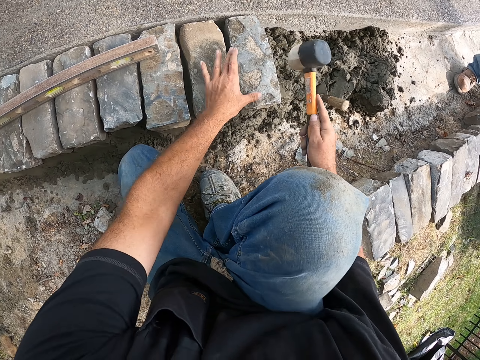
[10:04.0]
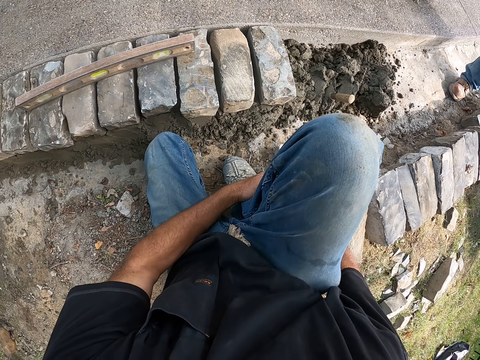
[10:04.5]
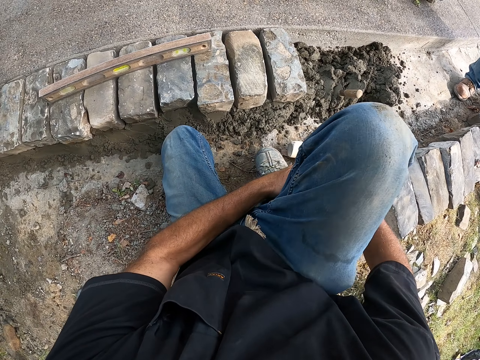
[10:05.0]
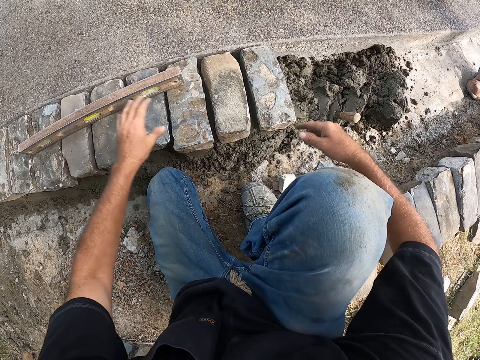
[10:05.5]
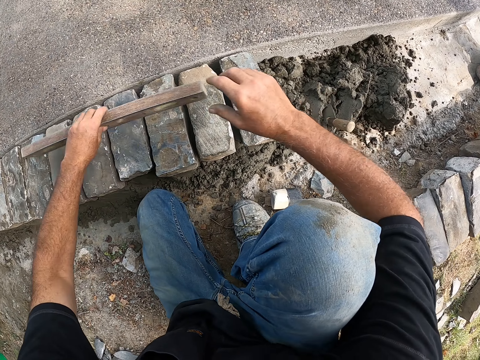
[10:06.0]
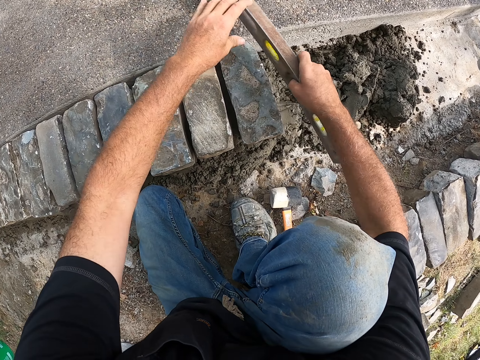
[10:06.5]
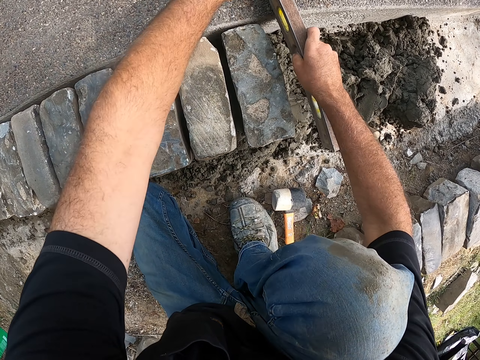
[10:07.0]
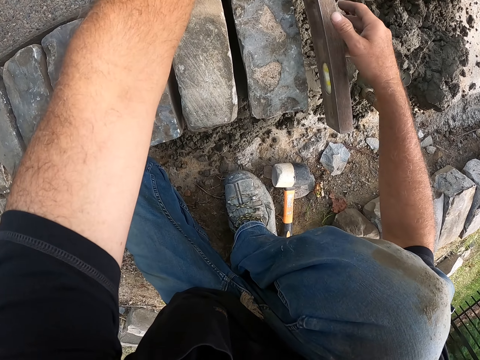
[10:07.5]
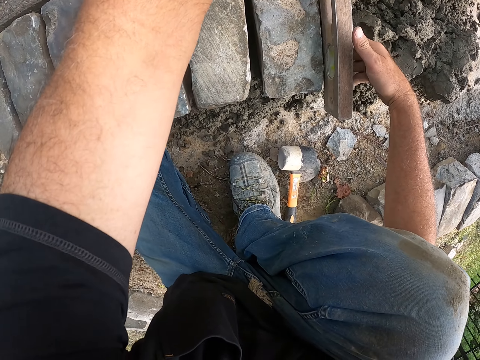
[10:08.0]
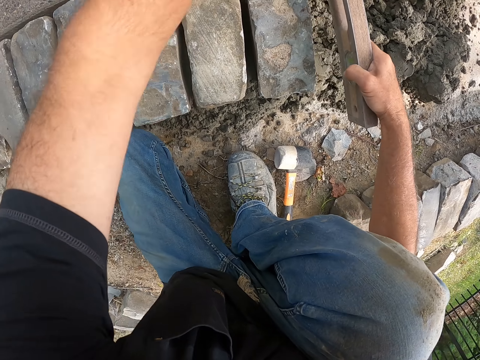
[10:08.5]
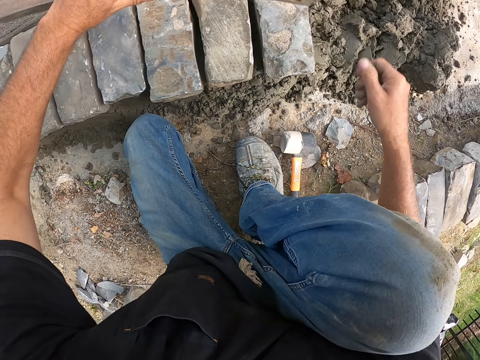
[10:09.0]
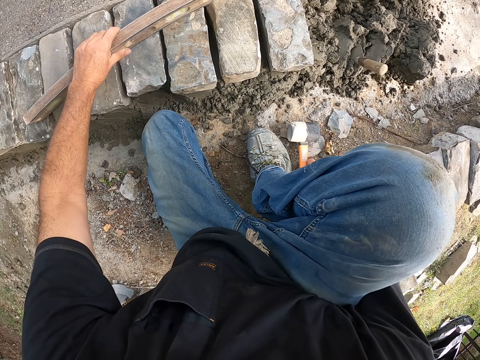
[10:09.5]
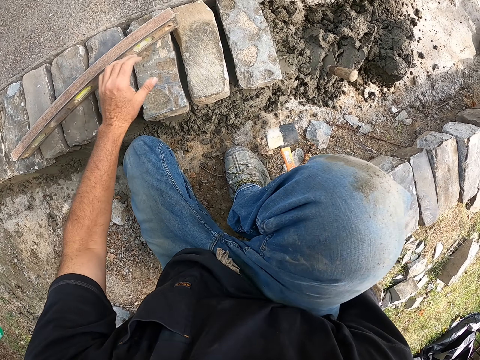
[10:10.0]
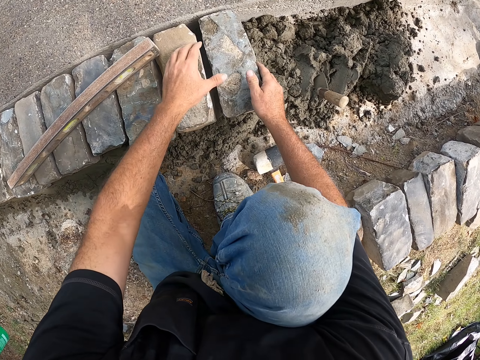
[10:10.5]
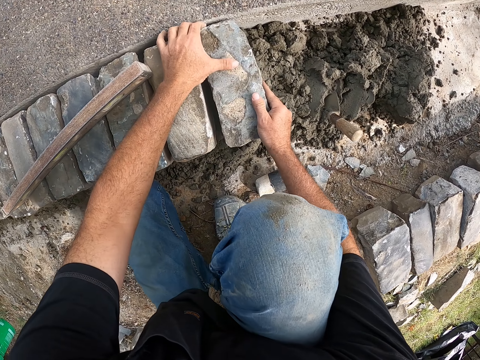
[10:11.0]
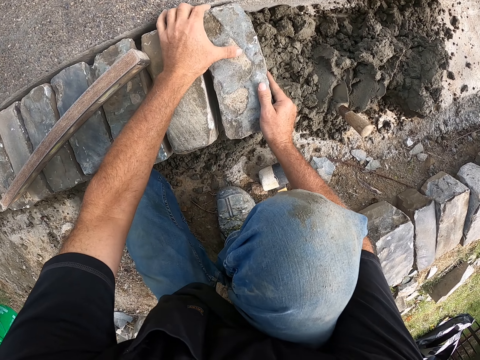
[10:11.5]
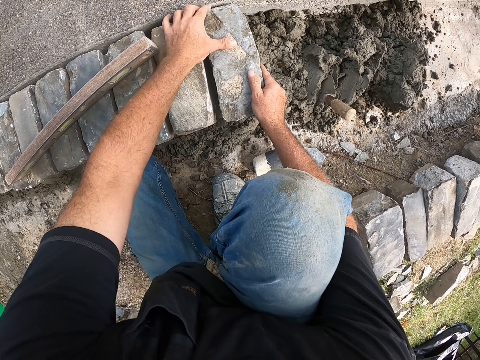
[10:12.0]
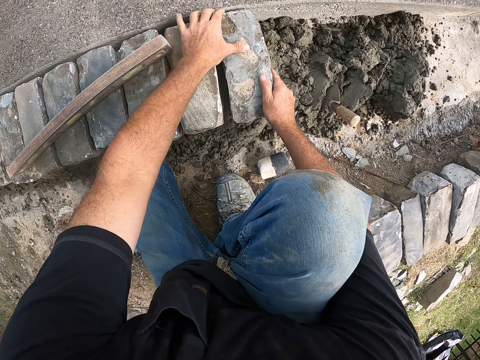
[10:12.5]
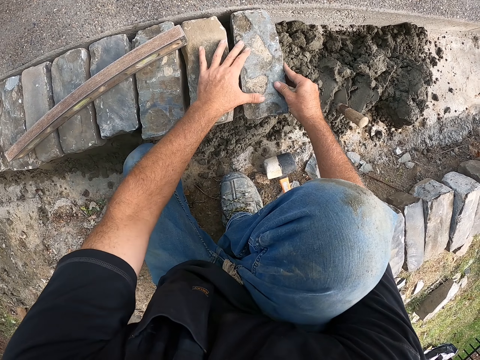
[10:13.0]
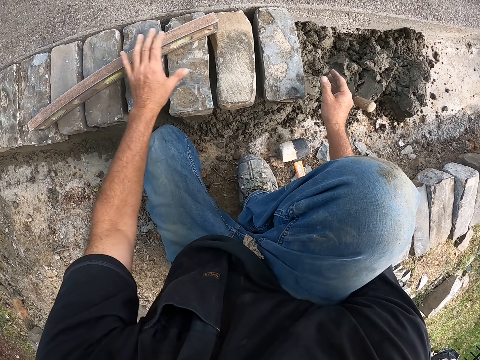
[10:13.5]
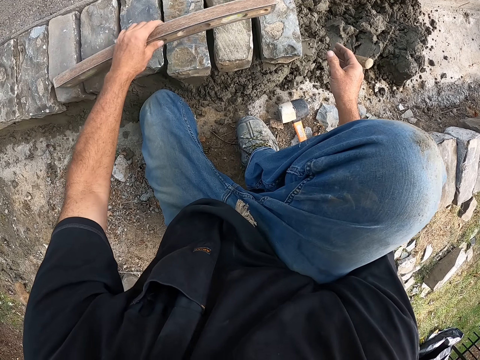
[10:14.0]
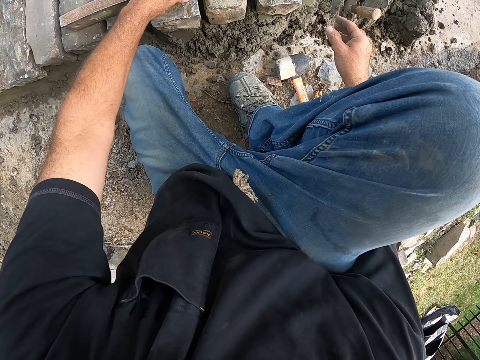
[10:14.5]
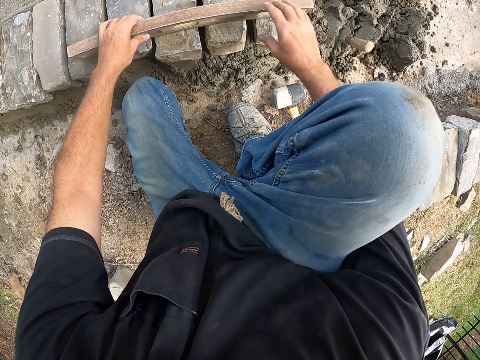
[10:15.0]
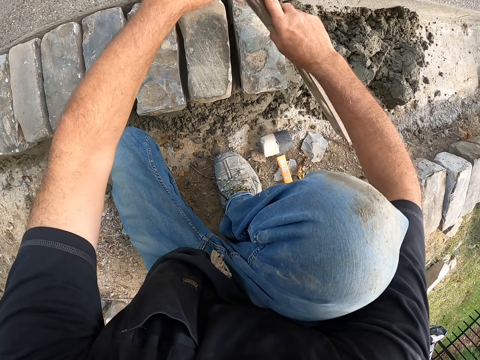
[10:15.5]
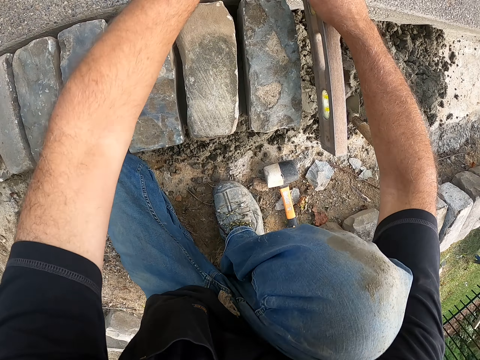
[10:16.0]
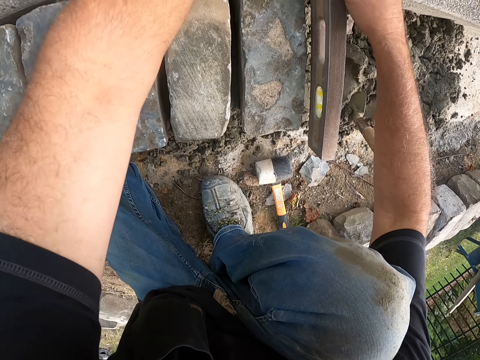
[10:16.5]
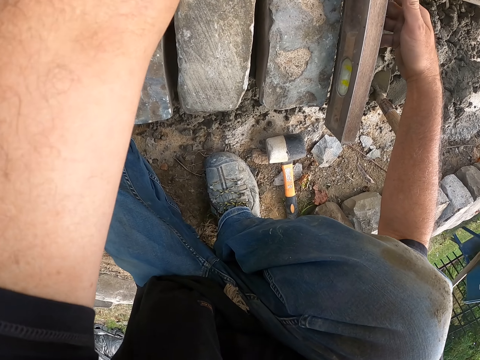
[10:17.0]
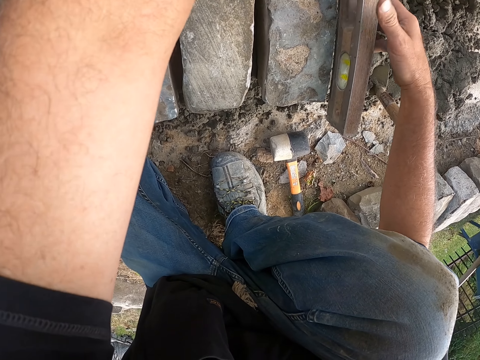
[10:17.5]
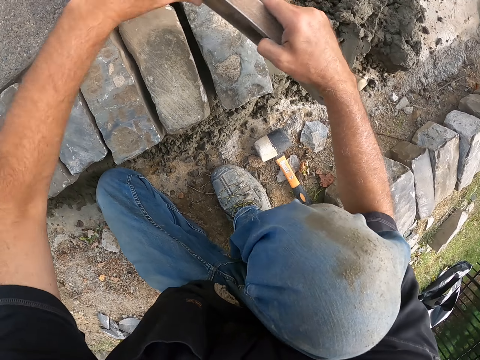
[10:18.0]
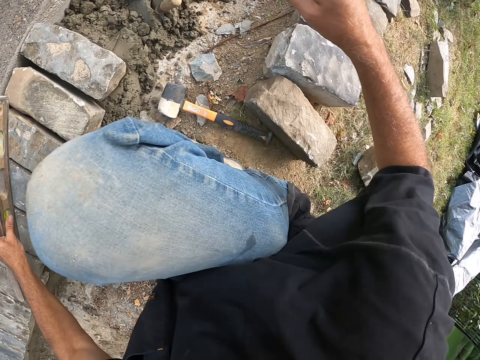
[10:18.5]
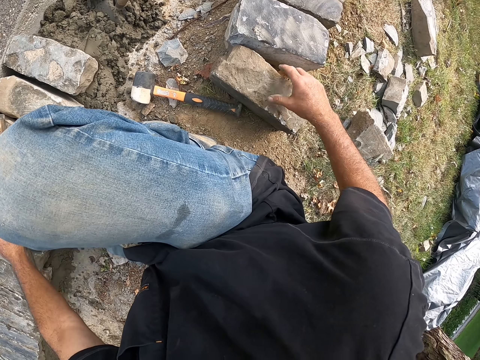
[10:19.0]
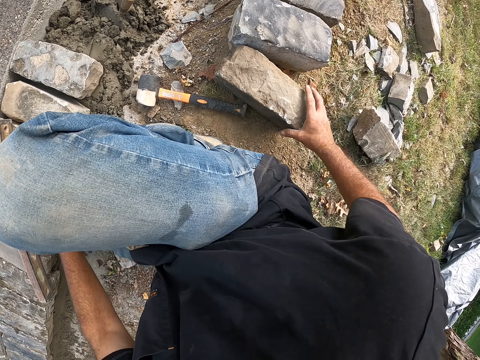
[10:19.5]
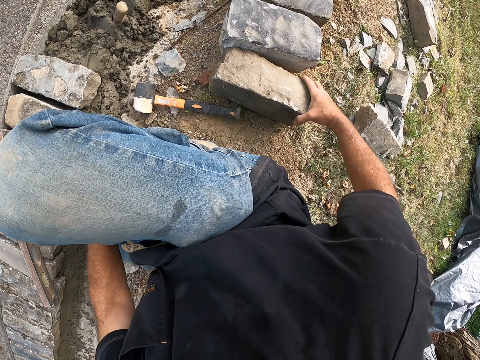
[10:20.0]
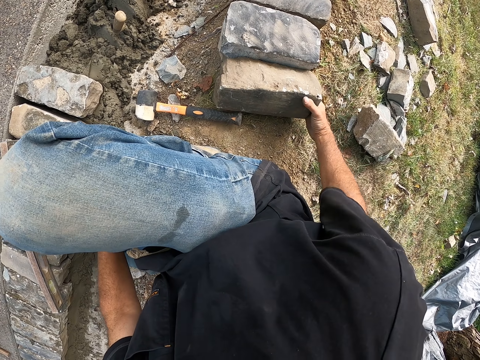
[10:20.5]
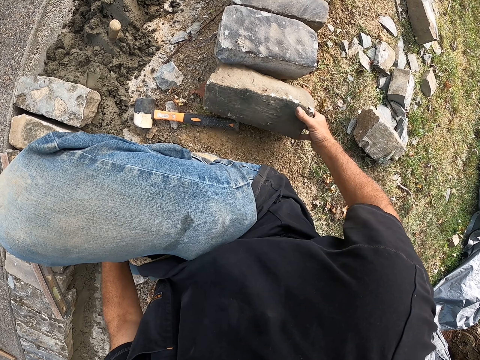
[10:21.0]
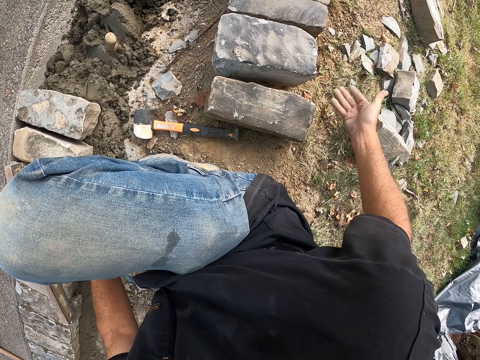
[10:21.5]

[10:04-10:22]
The camera wearer drops the mallet on the ground with his right hand. He picks the line level or spirit level from the stone blocks on the mortar with his left hand. He passes the line level from his left hand to his right hand. He places the line level on the ground with his right hand. He holds the line level on the ground with both hands. He measures the ground blocks with the spirit level. He picks the line level from the ground with both hands. He drops the line level on the stone blocks with his left hand. He drops the mallet on the ground with his right hand. He adjusts the stone block on the mortar with both hands. He moves something on the stone blocks with his left hand. He picks the line level from the stone blocks with his left hand. He measures the ground blocks with the spirit level. He passes the line level from his left hand to his right hand. He places the line level on the ground with his right hand. He holds the line level on the ground with both hands. He picks the line level from the ground with both hands. He drops the line level on the stone blocks with his left hand. He adjusts the stone block on the ground with his right hand. He moves the block on the ground.

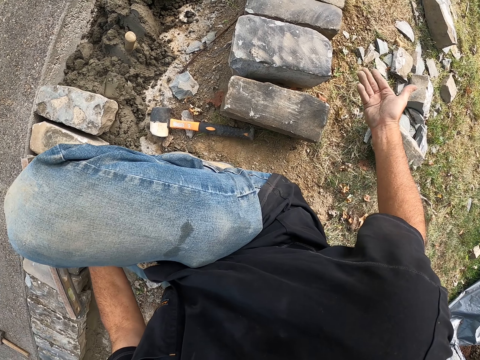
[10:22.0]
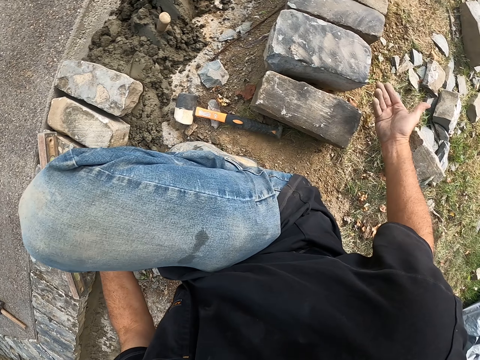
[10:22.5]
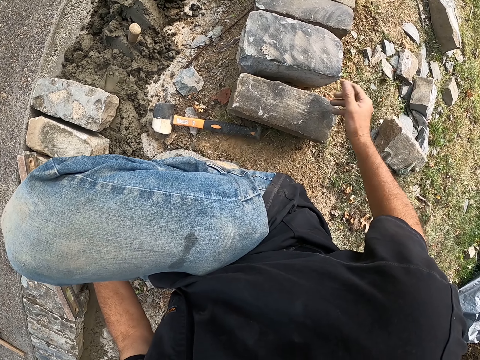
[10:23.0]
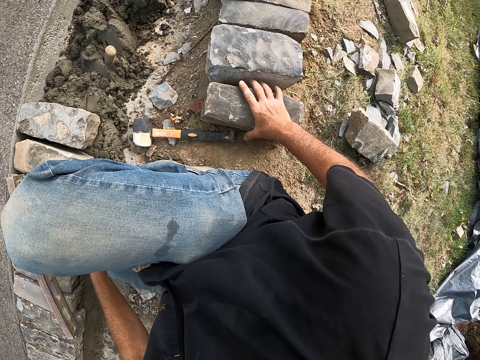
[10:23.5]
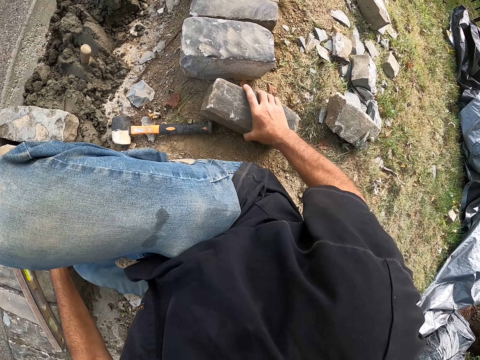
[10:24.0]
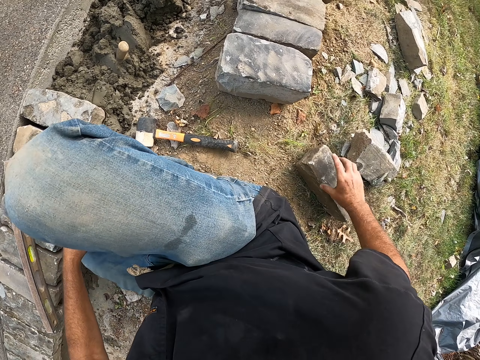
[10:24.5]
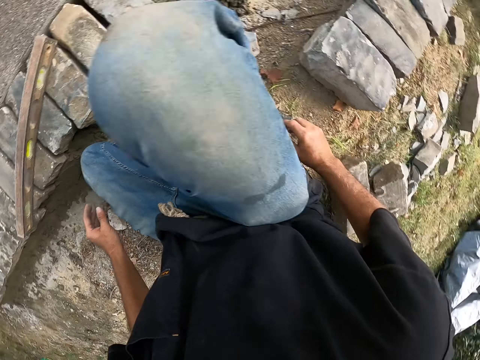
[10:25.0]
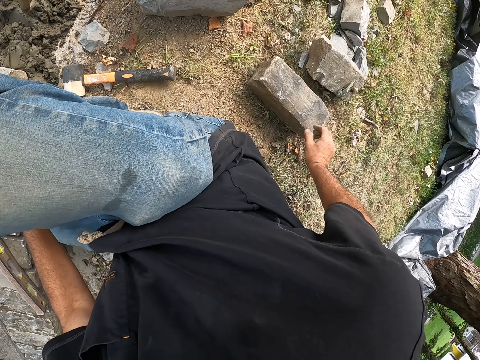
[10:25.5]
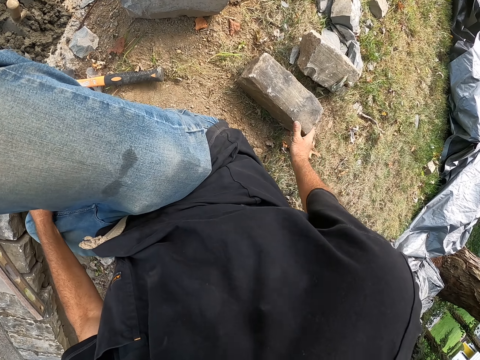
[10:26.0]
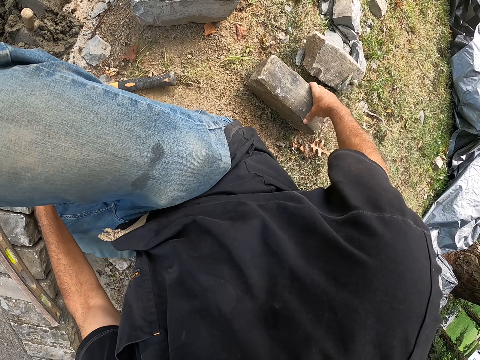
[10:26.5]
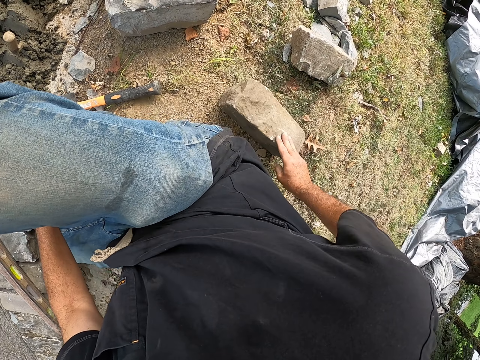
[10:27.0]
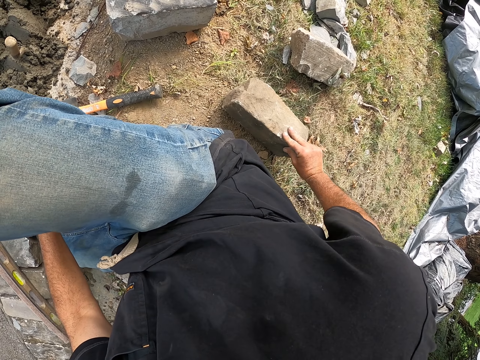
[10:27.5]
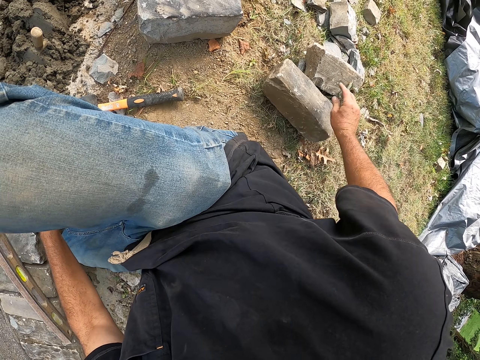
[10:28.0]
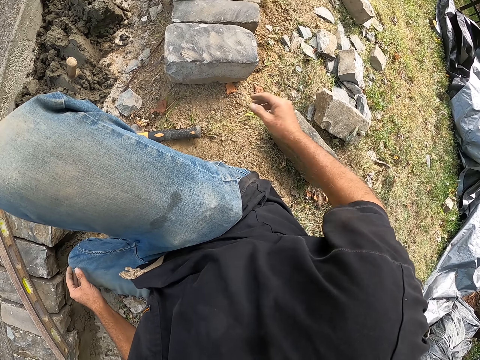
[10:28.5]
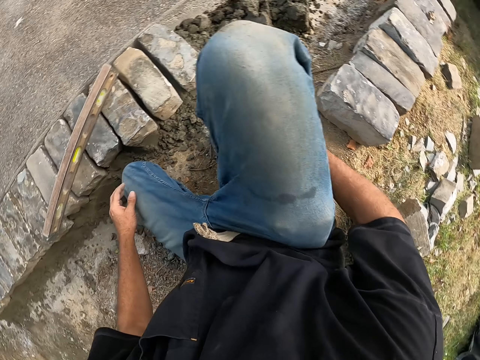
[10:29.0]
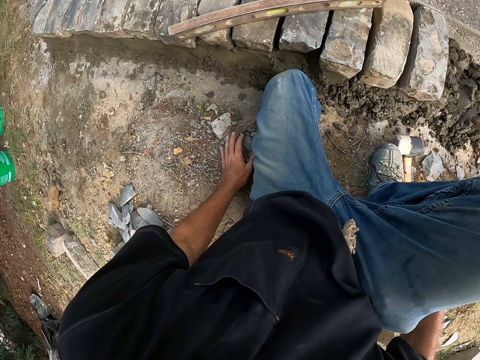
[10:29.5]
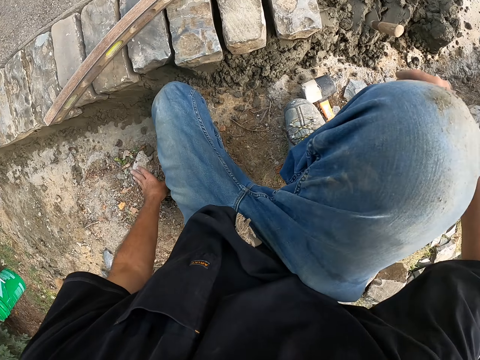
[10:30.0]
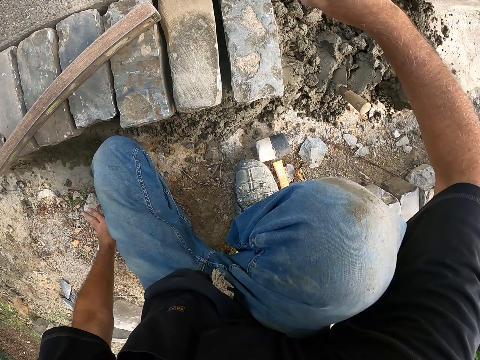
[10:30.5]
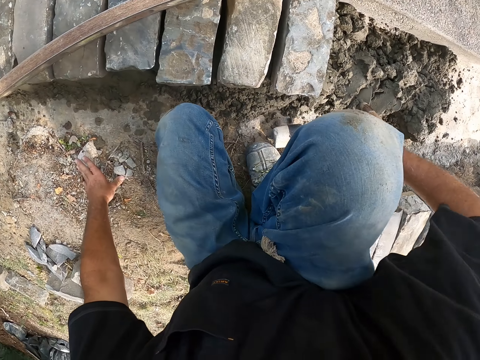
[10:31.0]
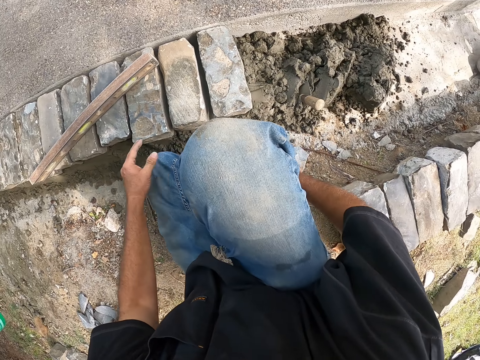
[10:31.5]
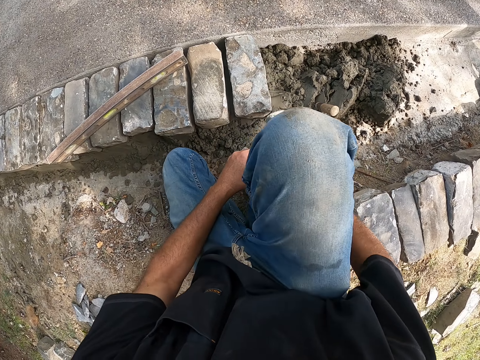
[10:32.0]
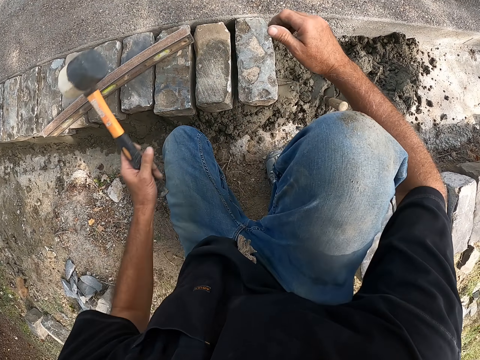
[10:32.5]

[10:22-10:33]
The camera wearer moves the stone block on the ground with his right hand. He adjusts the stone block on the ground with his right hand. He picks the mallet from the ground with his right hand. He moves the hammer on the ground. He passes the mallet from his right hand to his left hand.
